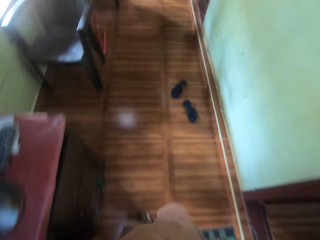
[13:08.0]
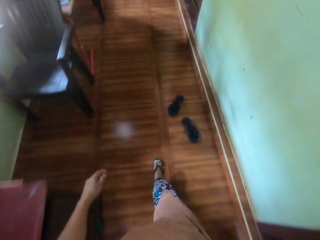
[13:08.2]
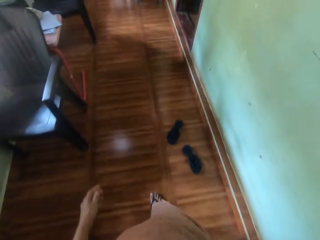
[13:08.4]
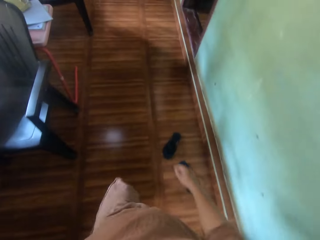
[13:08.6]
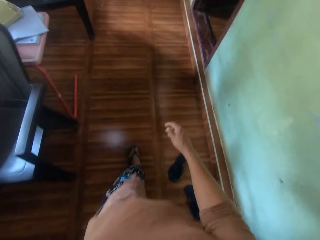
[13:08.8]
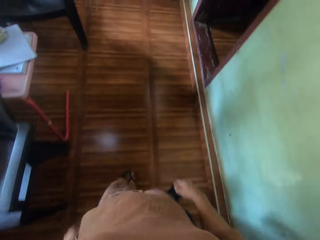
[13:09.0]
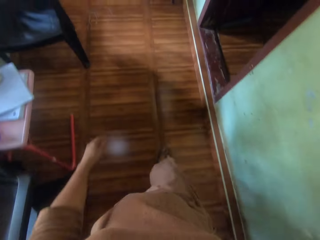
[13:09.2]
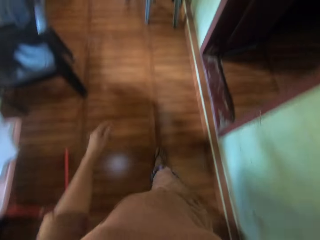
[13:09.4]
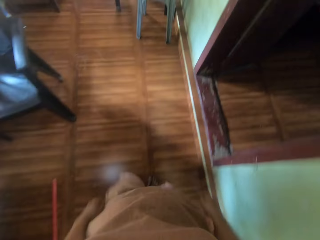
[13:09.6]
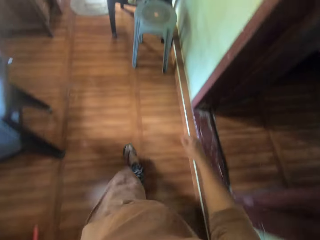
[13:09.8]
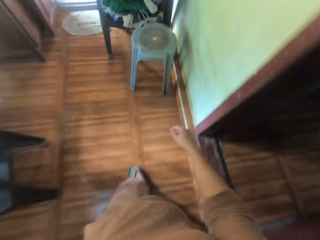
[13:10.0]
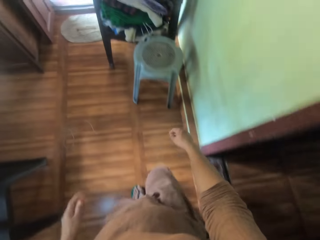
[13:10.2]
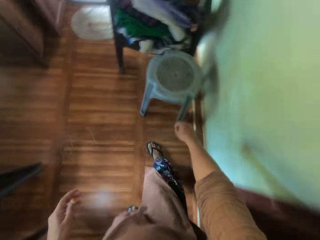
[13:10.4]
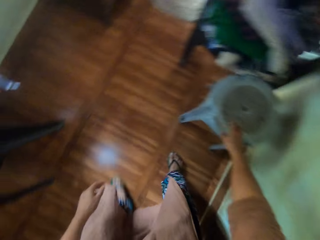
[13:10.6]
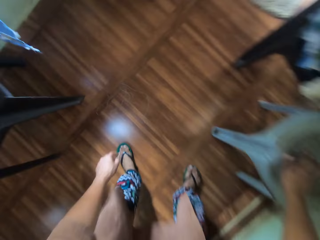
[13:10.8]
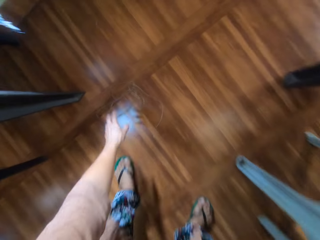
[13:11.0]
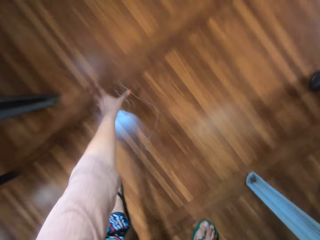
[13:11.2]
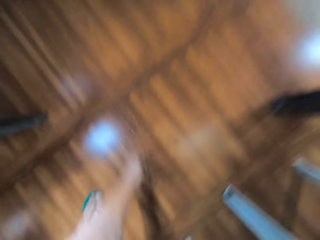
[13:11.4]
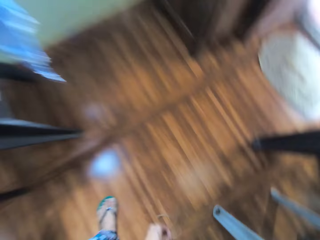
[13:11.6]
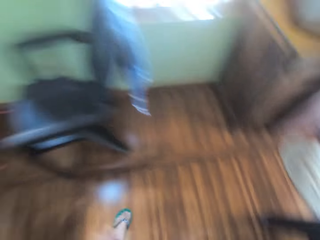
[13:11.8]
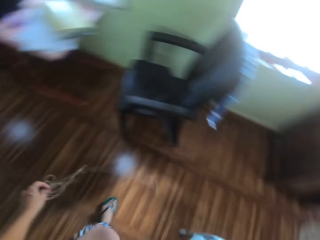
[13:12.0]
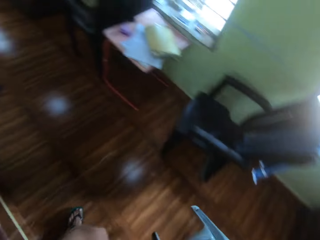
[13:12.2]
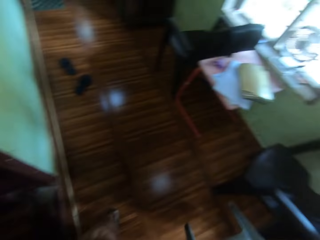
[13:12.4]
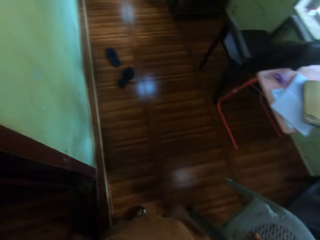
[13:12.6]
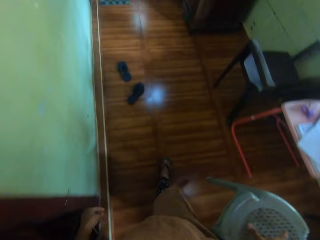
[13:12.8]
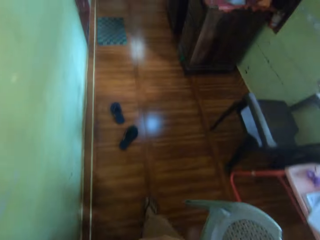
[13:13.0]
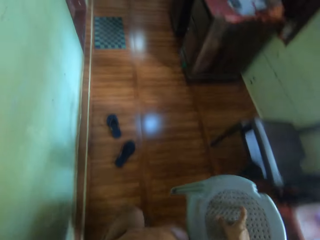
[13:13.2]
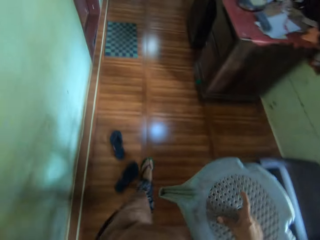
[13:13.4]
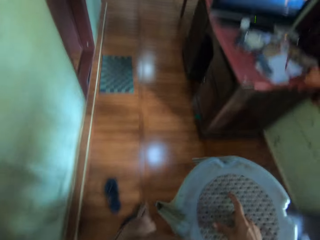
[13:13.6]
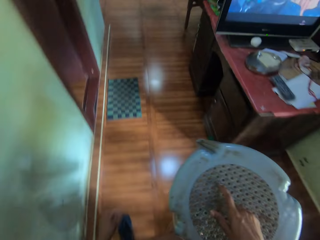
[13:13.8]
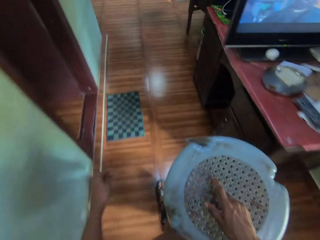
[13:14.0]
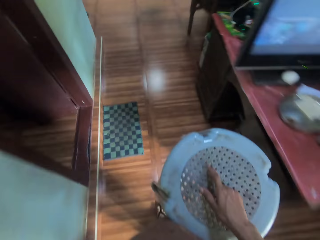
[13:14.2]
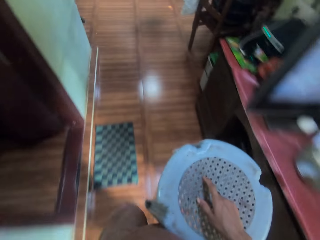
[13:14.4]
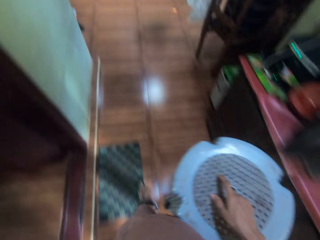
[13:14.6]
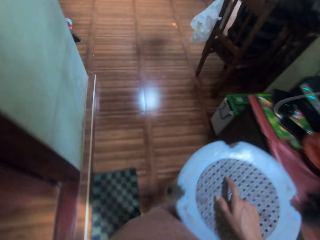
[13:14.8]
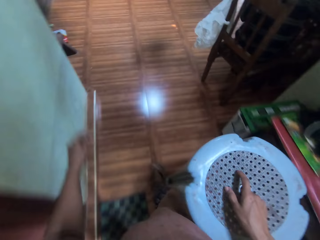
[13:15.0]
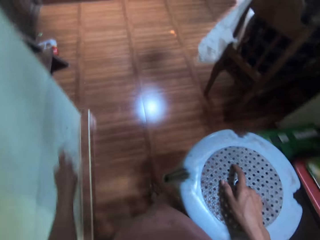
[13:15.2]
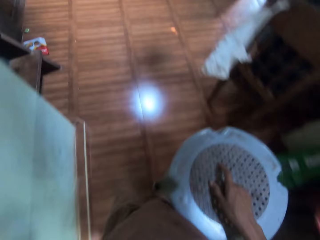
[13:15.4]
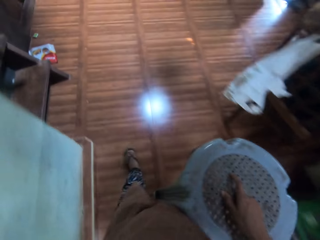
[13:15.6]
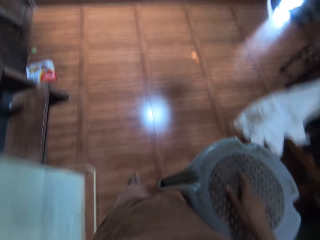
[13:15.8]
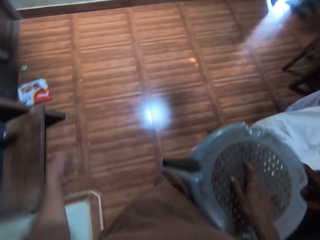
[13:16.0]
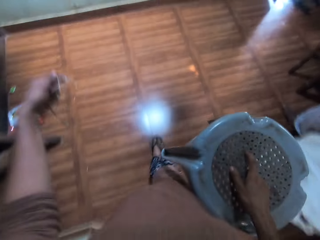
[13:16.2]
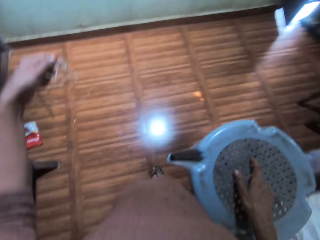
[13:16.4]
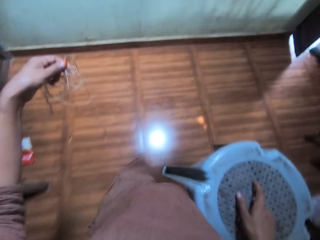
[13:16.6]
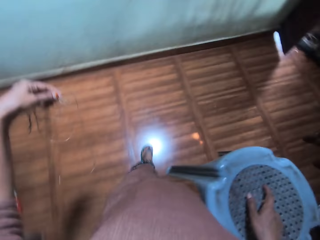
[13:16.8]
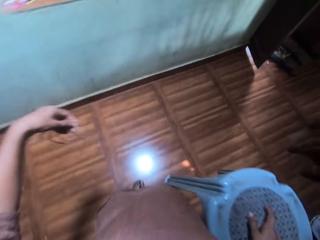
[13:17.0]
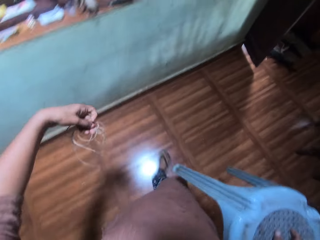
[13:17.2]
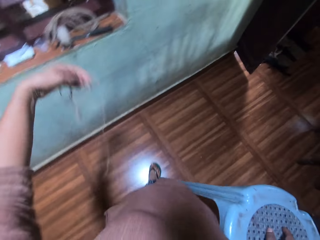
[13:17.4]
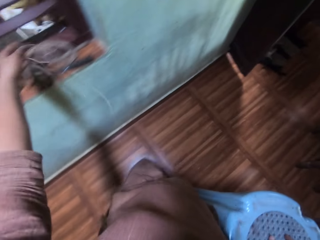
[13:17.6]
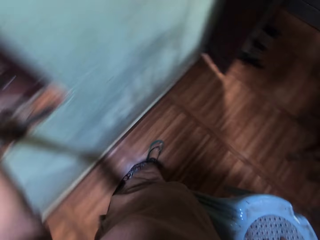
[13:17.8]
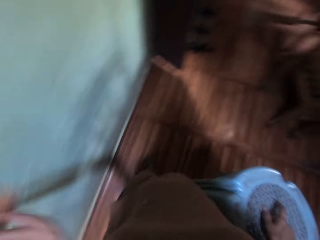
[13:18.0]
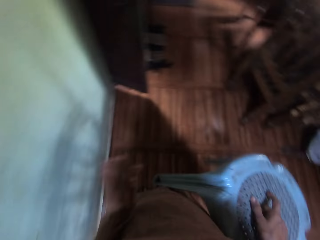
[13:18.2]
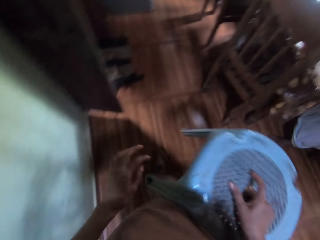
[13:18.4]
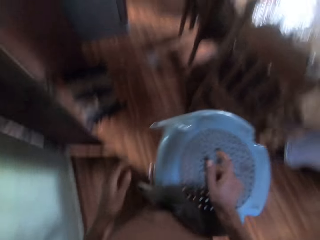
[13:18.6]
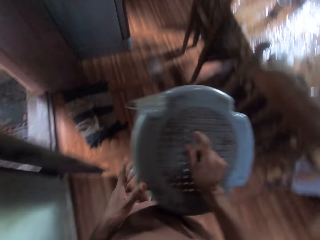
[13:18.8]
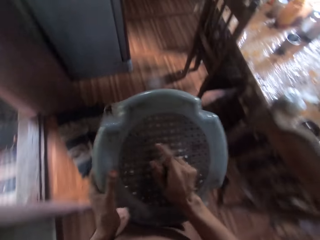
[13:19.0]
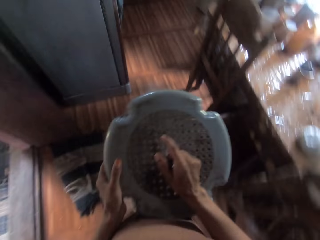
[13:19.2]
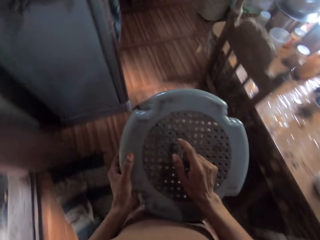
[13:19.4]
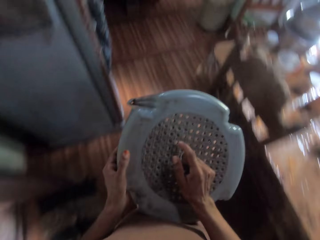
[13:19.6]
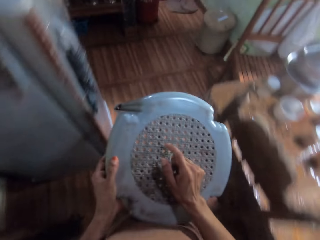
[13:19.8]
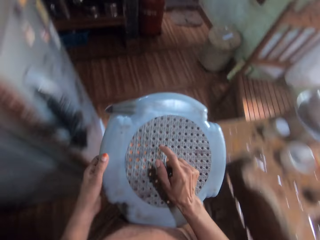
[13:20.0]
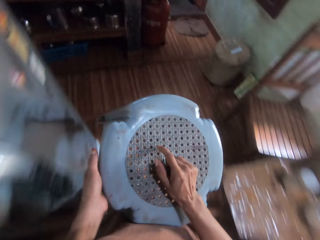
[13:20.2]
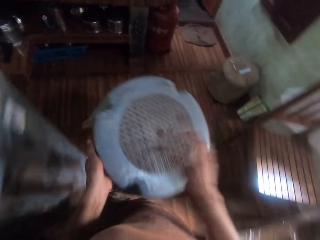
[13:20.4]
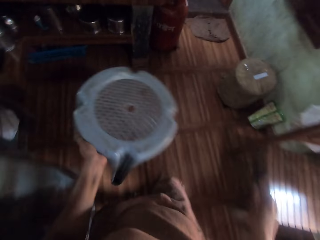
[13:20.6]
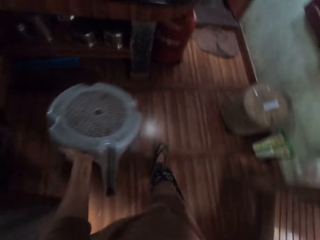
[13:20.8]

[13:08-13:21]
The camera wearer places a hand on the chair or stool. She picks up a rope from the floor with her left hand. She picks up the stool from the floor with her right hand. She walks. She drops the rope in her left hand on a shelf. She passes the stool in her right hand to her left hand. She walks.

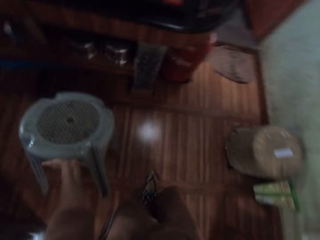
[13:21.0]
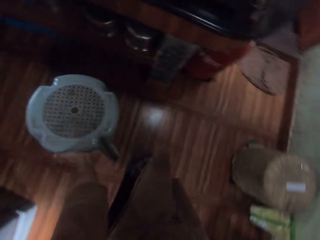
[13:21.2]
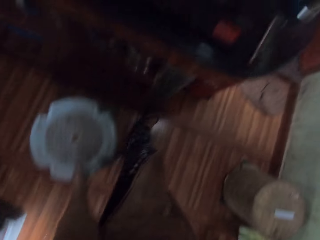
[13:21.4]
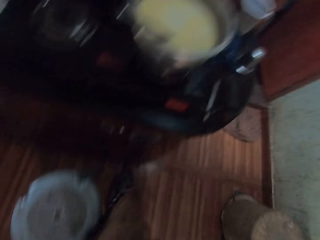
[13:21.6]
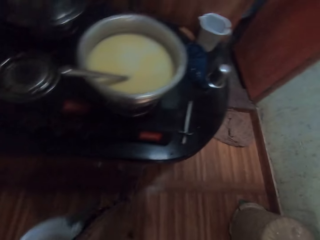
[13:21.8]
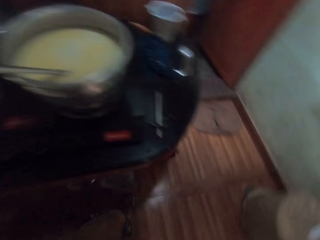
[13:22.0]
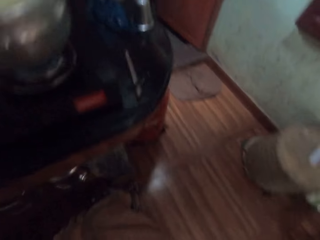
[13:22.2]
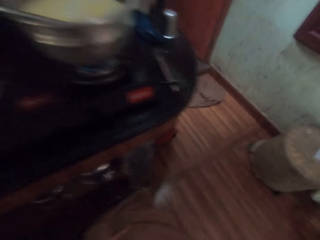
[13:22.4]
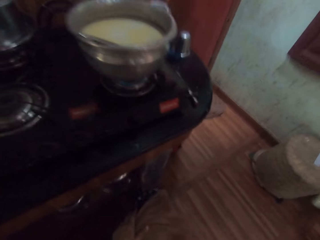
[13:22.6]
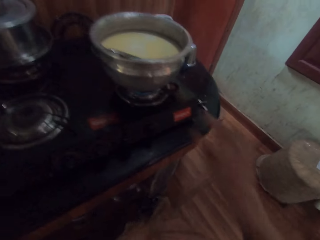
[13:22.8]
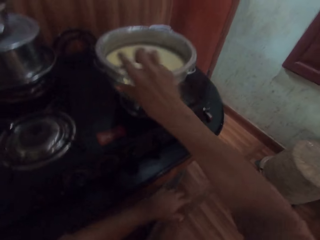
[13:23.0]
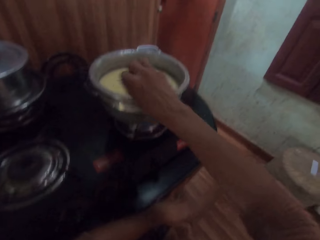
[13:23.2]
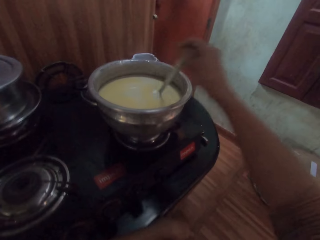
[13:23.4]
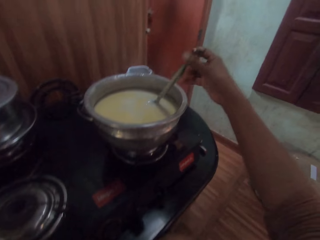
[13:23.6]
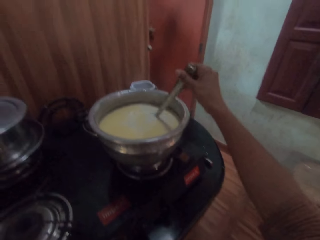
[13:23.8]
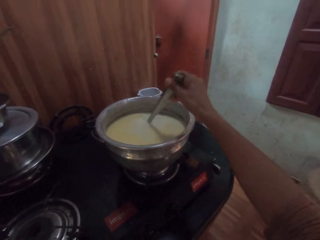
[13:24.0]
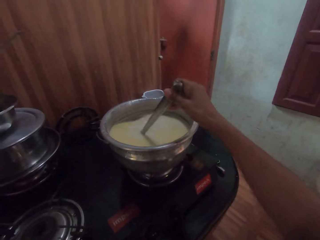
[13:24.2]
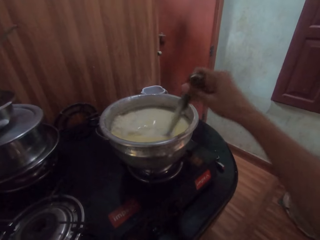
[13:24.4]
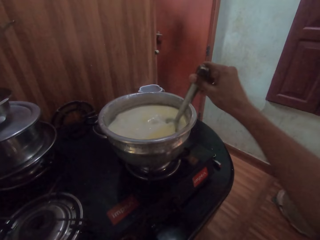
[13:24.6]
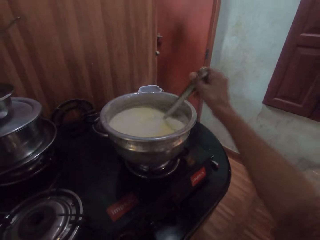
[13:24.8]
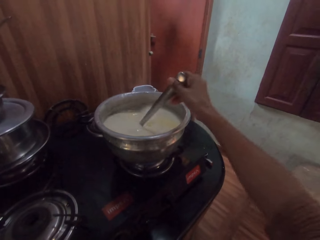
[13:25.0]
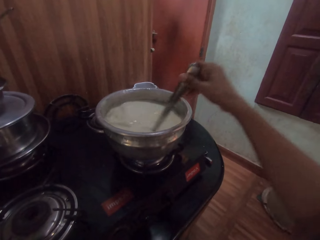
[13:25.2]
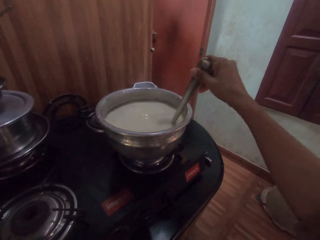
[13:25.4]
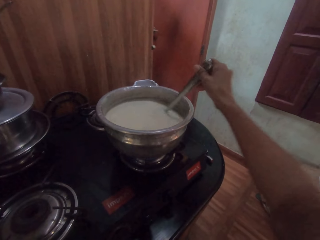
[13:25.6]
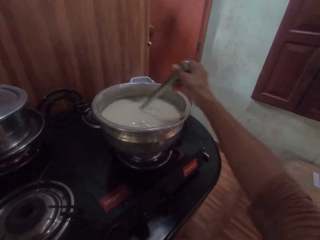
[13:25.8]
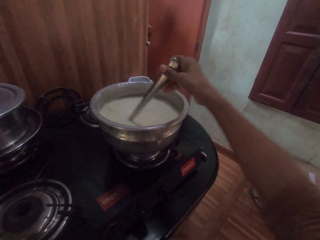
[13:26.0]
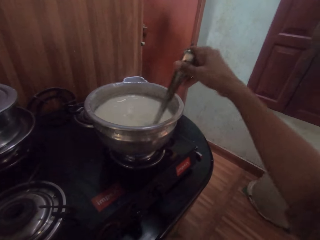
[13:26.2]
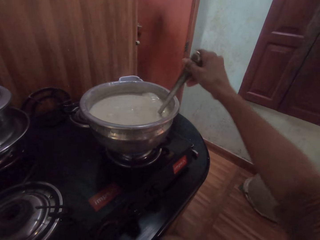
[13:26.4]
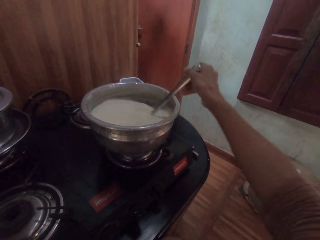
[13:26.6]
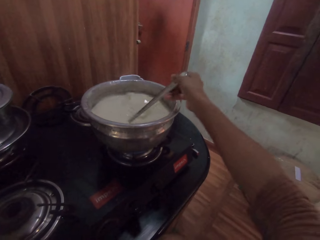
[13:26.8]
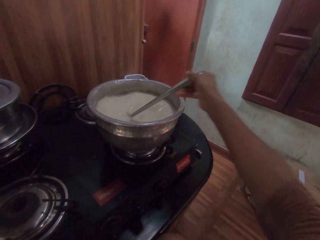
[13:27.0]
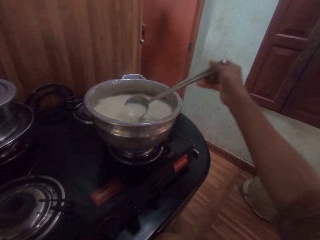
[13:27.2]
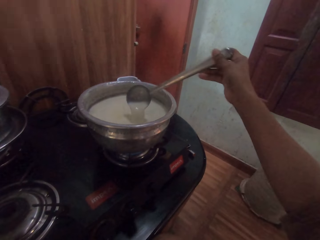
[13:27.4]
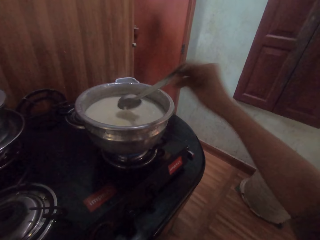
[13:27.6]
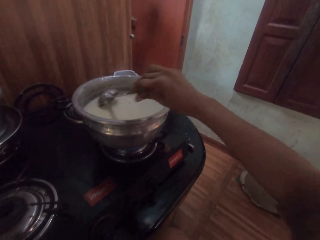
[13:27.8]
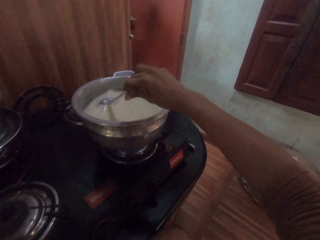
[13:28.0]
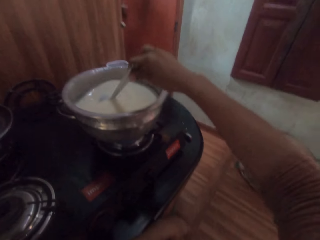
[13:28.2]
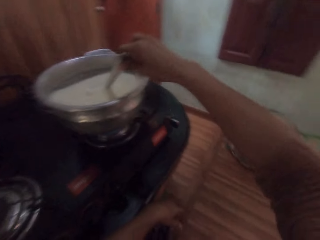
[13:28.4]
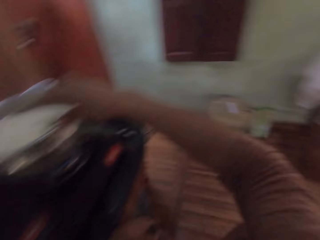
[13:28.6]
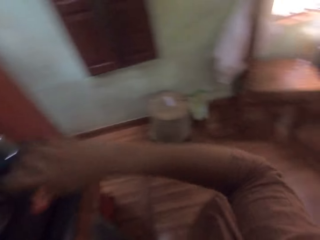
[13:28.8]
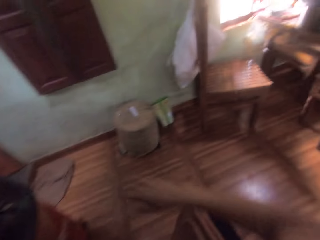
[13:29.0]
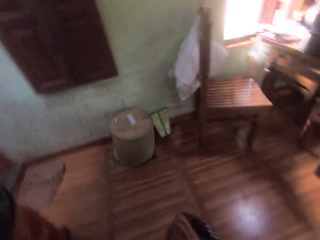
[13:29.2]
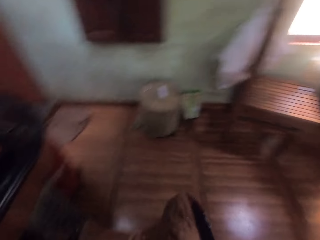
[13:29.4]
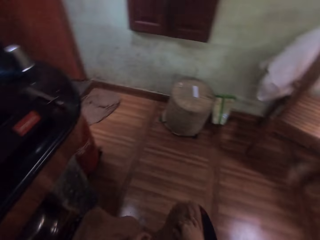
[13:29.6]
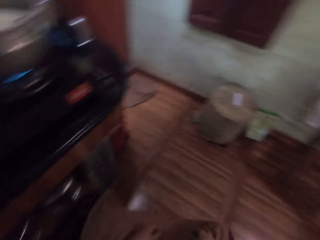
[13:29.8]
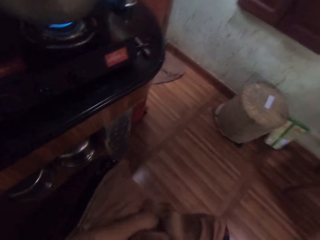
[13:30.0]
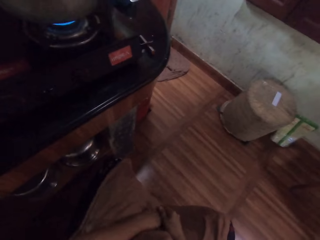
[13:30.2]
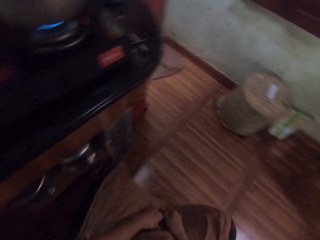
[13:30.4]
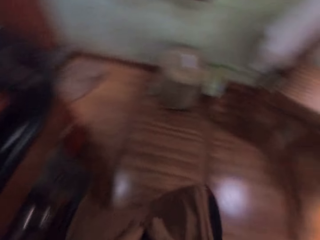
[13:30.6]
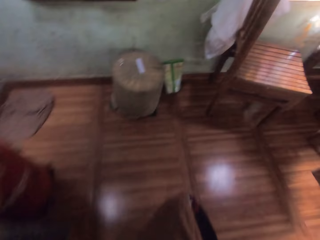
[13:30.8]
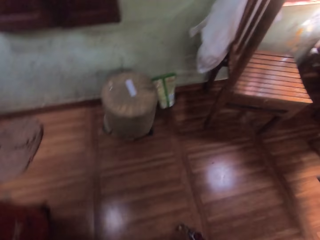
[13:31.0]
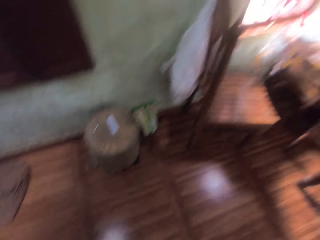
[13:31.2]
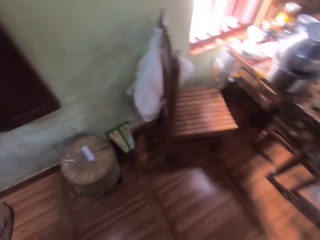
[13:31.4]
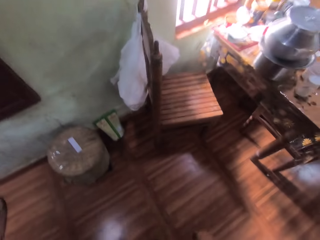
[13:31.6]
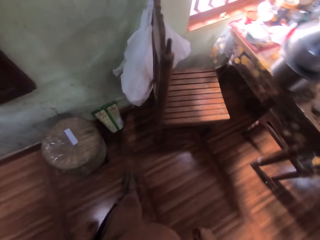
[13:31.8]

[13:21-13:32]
The camera wearer drops the stool or chair in her left hand on the floor. She sits on the chair. She holds the spoon with her right hand. She stirs tea in the bowl with the spoon in her right hand. She puts her hands together.
